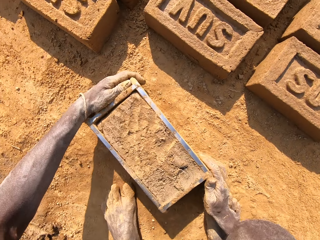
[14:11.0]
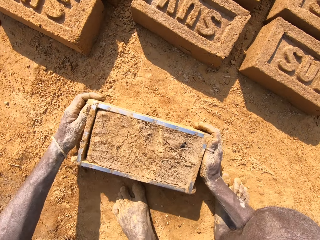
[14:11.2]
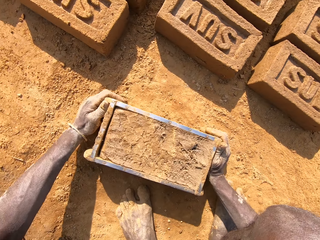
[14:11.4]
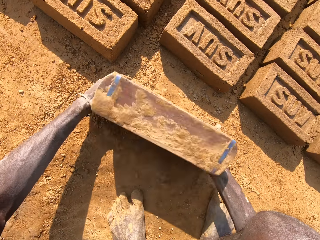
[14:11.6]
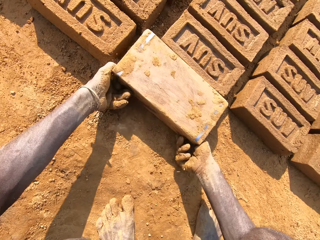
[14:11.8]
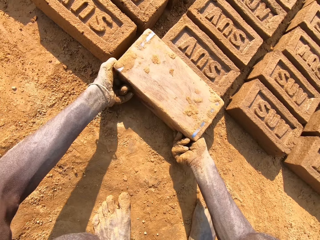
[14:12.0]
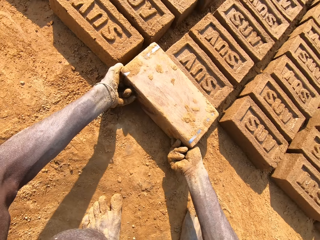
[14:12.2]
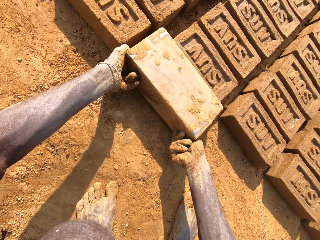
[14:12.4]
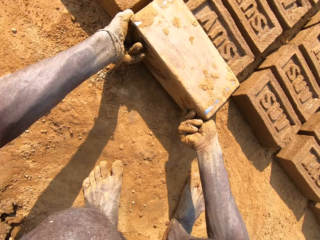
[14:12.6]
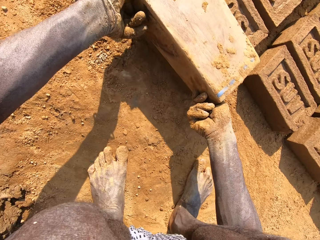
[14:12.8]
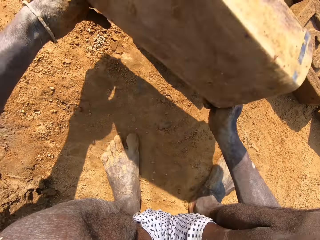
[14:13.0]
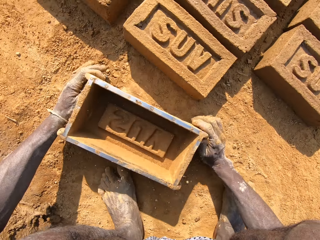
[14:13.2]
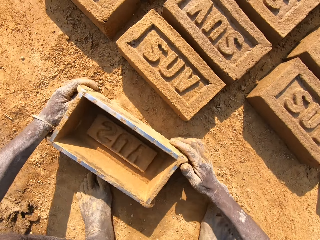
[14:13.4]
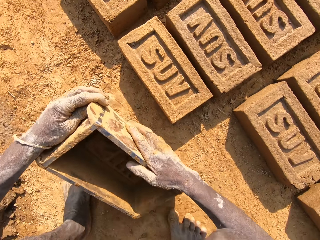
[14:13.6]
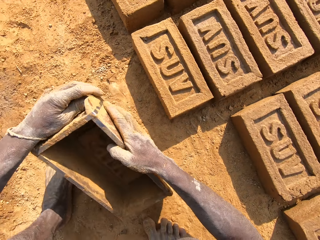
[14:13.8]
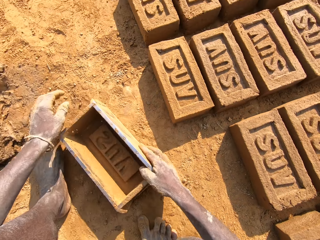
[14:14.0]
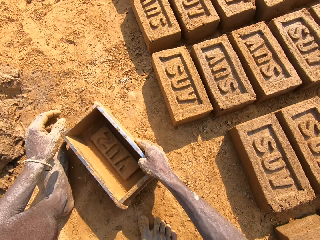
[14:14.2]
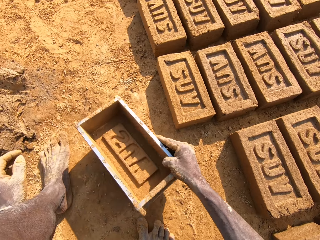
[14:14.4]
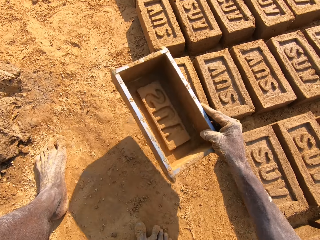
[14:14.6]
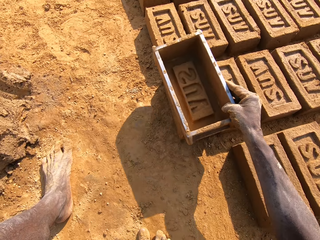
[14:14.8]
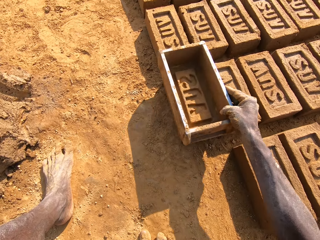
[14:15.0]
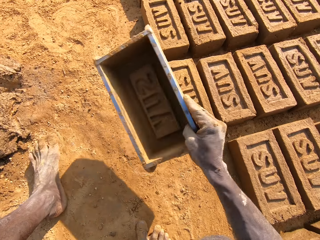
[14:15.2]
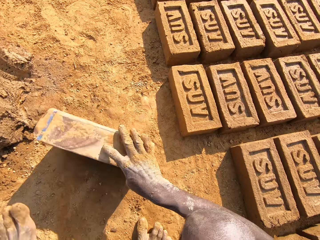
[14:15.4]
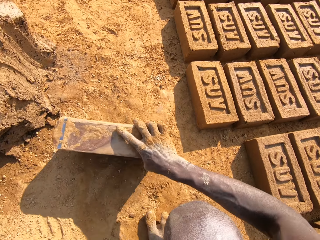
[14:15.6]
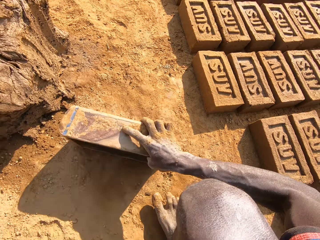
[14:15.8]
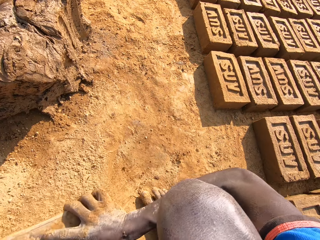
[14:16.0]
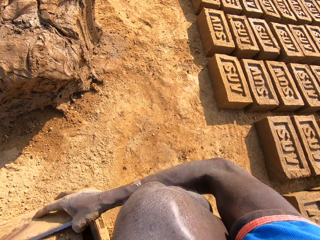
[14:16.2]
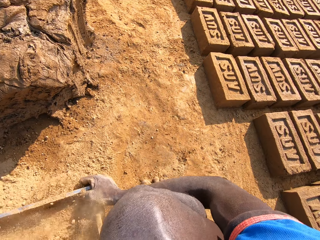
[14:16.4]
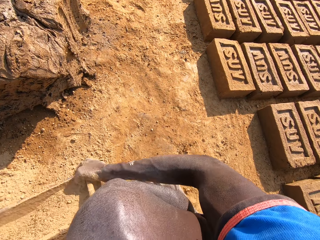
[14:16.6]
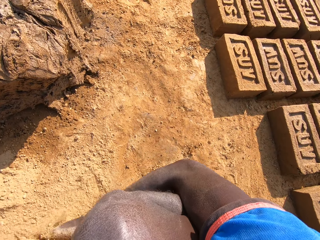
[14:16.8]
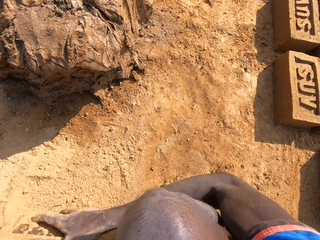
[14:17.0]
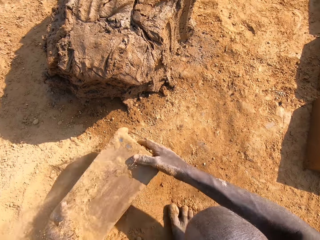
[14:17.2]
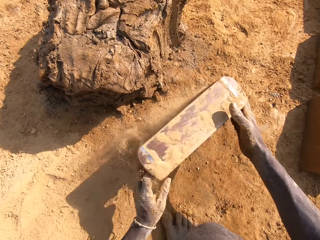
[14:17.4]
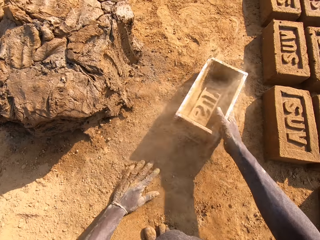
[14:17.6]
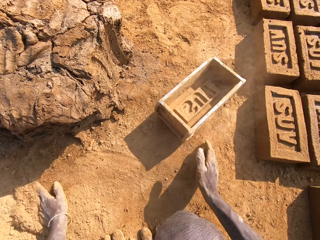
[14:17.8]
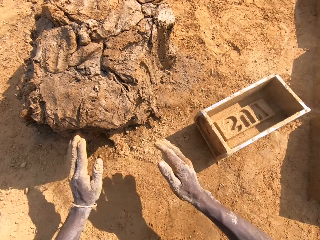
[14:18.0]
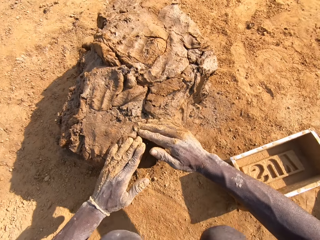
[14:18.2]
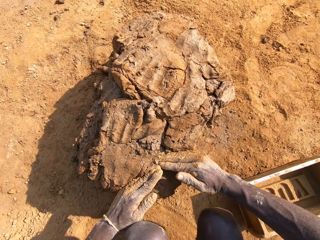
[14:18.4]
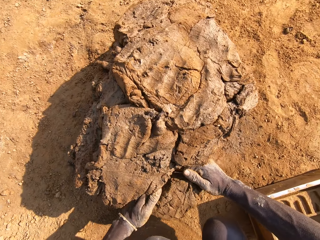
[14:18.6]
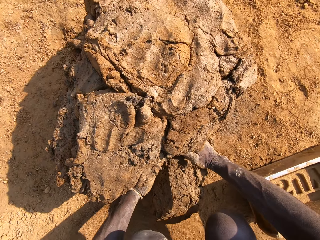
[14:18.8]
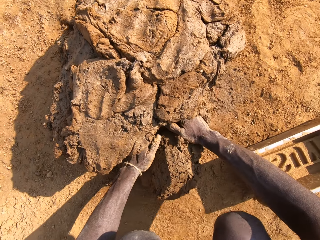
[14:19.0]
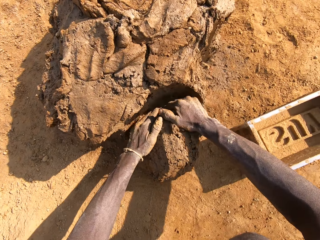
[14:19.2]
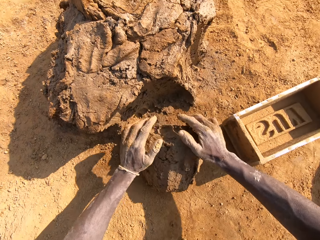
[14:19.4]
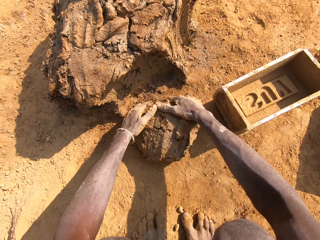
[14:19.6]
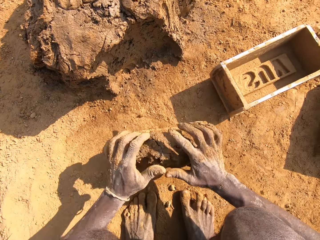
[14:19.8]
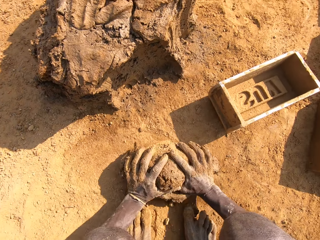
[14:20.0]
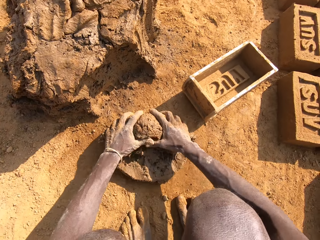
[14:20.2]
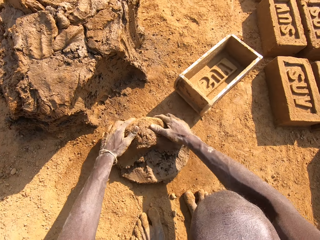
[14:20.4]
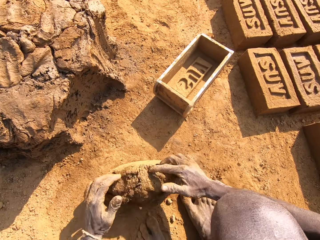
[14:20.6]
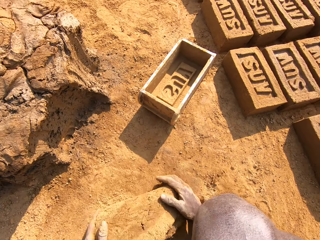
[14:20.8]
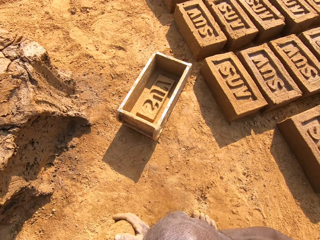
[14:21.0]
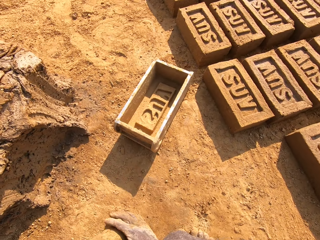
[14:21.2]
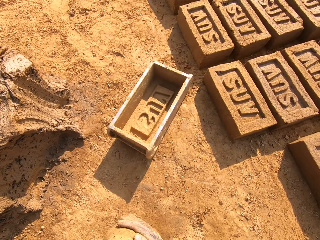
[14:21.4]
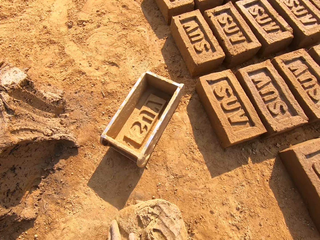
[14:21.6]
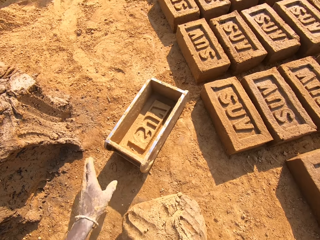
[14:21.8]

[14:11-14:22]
The camera wearer picks up a brick mold on the ground. They remove the clay from the brick box. They put a brick on the ground. They put the brick box on the ground. They rub on the edges of the brick mold. They align the brick on the ground. They dust the brick box with soil. They put sand in the brick mold. They pour sand on the ground. They put the brick box on the ground. They cut a piece of clay from the clay on the ground. They roll the clay on the ground.

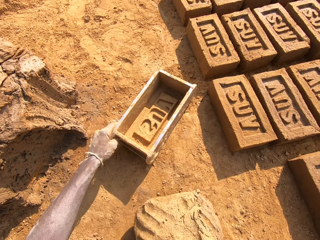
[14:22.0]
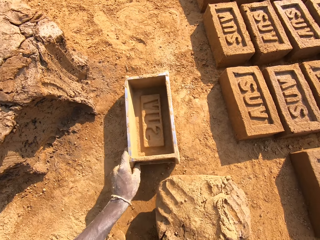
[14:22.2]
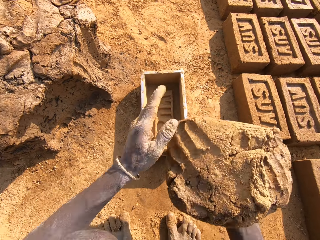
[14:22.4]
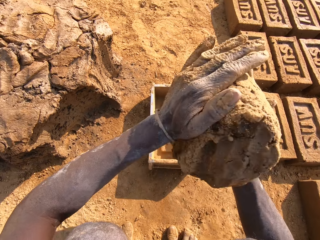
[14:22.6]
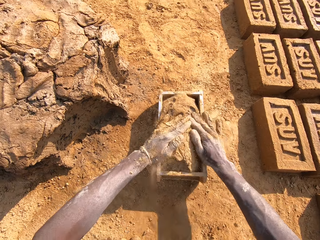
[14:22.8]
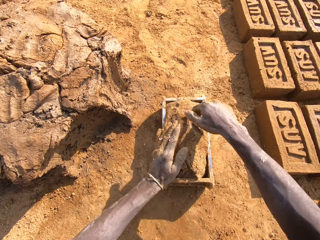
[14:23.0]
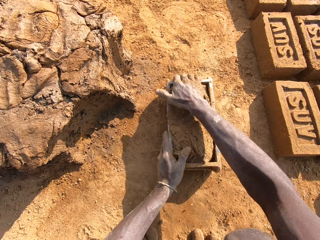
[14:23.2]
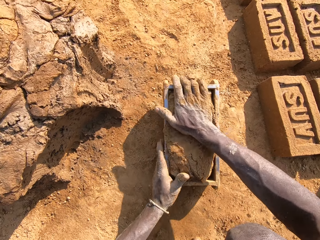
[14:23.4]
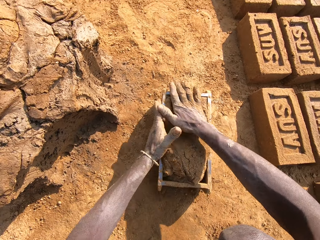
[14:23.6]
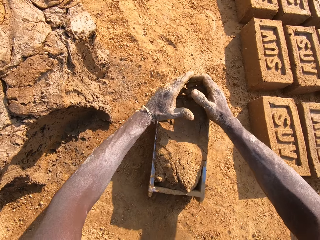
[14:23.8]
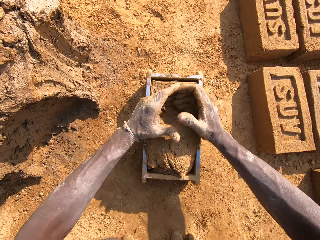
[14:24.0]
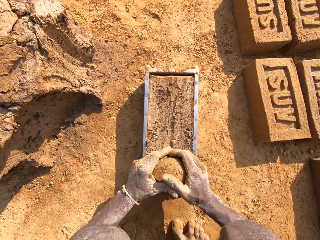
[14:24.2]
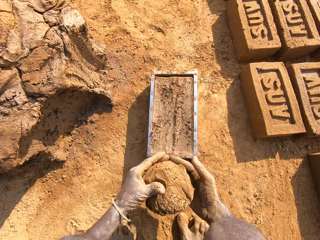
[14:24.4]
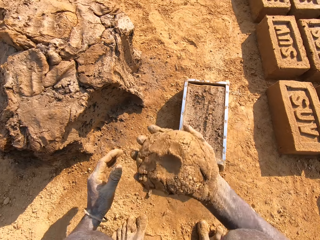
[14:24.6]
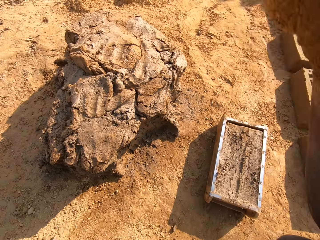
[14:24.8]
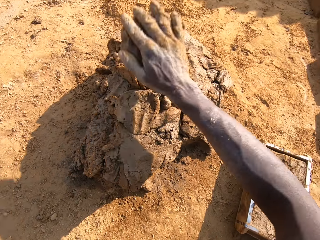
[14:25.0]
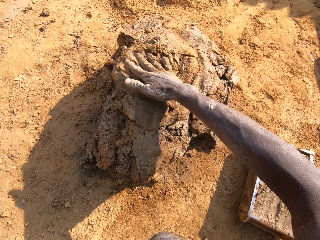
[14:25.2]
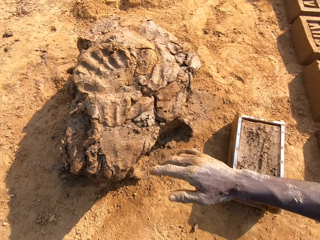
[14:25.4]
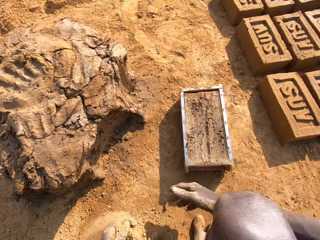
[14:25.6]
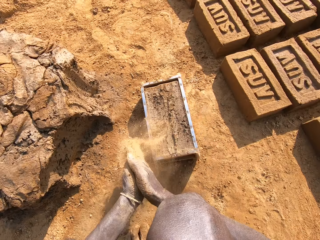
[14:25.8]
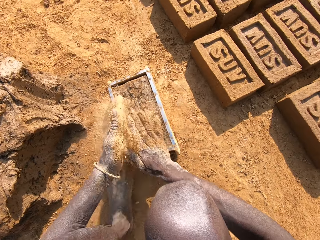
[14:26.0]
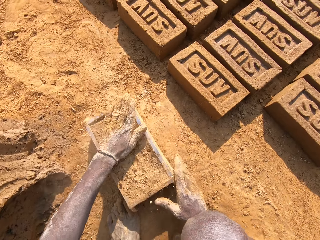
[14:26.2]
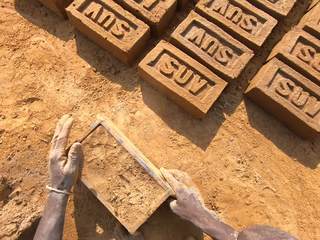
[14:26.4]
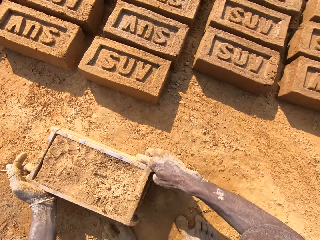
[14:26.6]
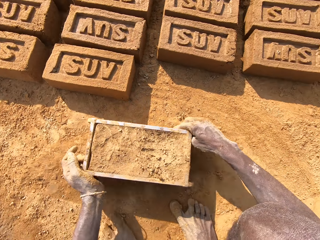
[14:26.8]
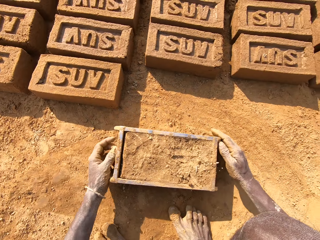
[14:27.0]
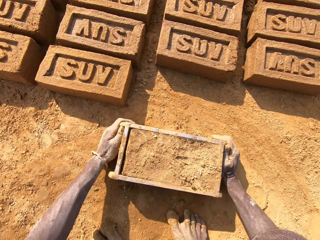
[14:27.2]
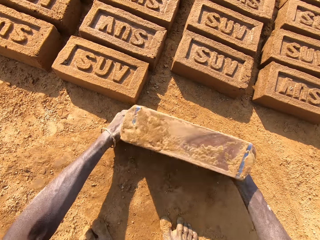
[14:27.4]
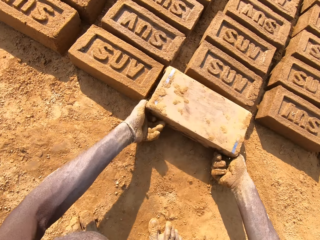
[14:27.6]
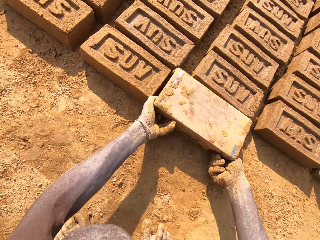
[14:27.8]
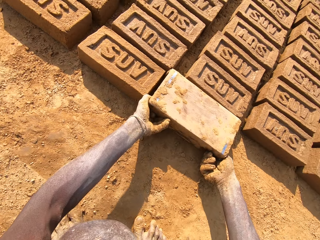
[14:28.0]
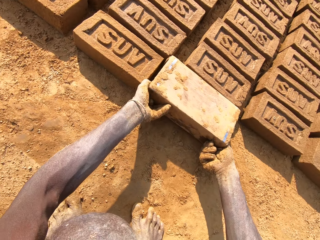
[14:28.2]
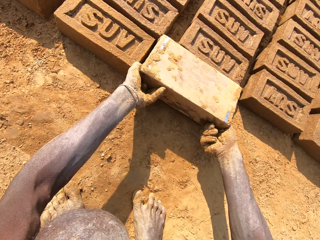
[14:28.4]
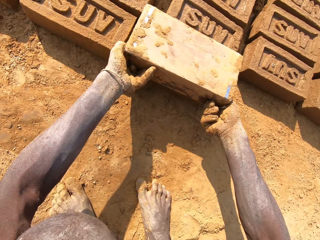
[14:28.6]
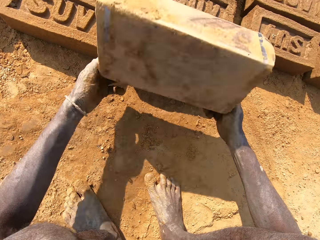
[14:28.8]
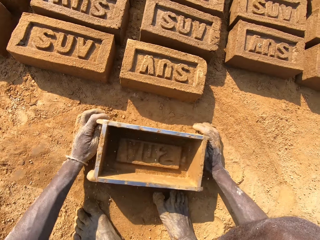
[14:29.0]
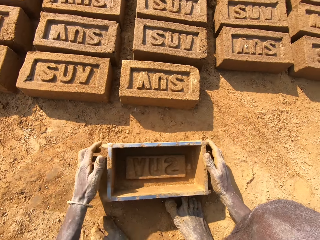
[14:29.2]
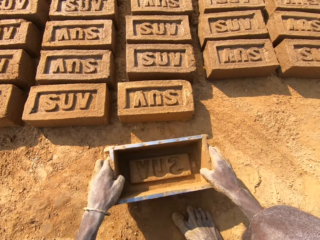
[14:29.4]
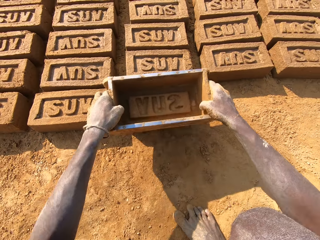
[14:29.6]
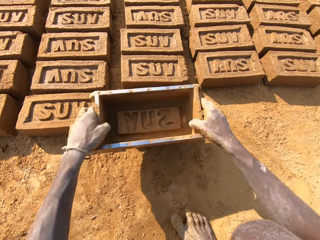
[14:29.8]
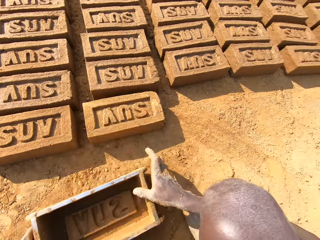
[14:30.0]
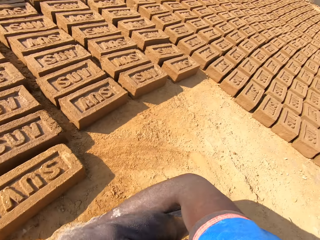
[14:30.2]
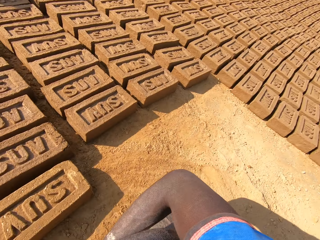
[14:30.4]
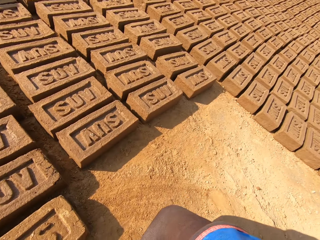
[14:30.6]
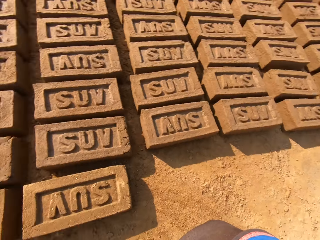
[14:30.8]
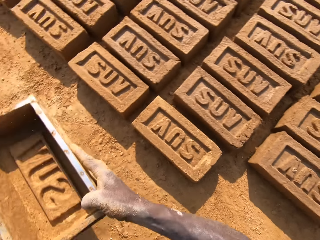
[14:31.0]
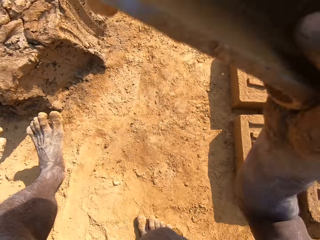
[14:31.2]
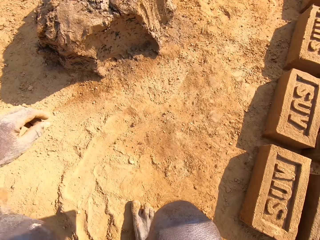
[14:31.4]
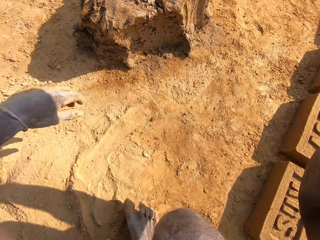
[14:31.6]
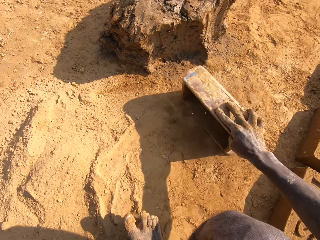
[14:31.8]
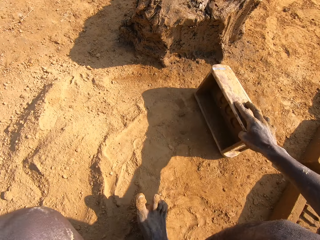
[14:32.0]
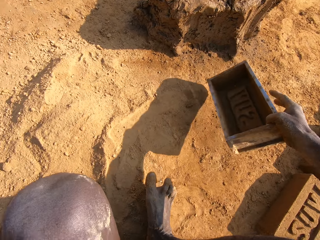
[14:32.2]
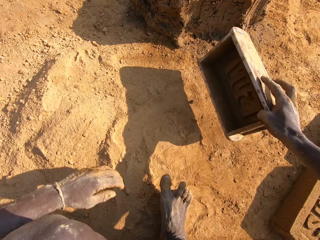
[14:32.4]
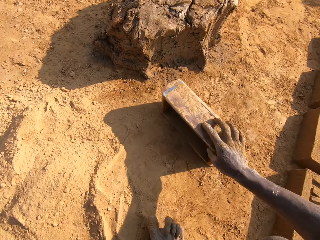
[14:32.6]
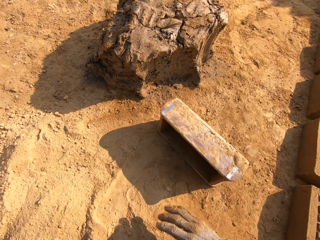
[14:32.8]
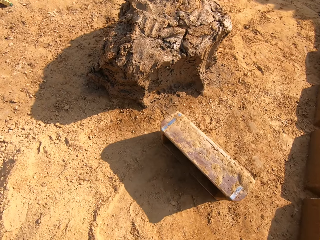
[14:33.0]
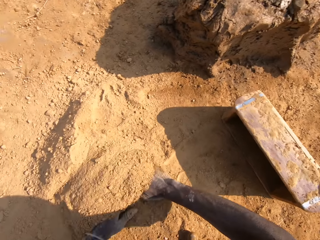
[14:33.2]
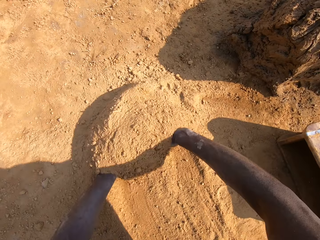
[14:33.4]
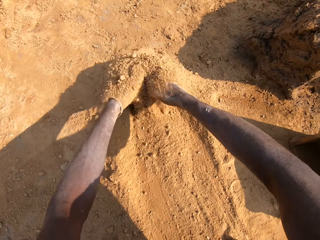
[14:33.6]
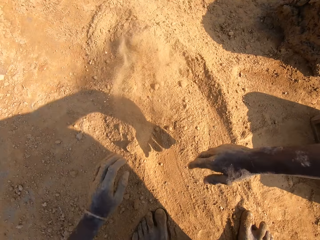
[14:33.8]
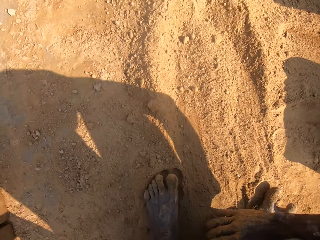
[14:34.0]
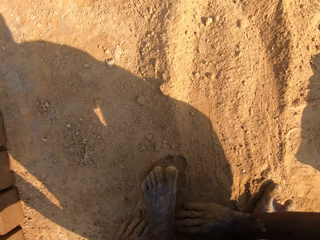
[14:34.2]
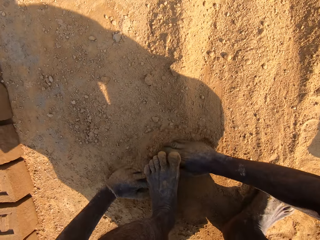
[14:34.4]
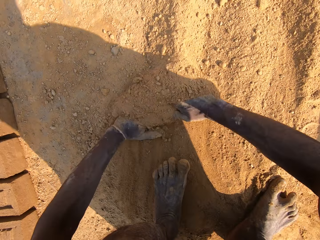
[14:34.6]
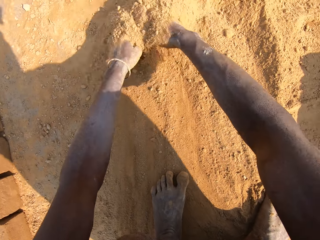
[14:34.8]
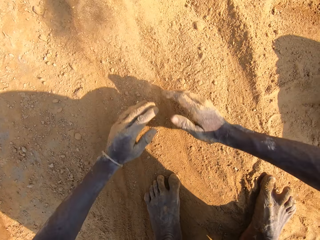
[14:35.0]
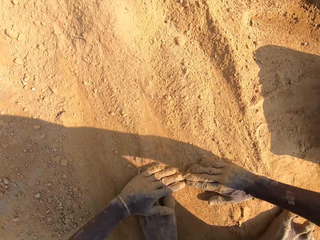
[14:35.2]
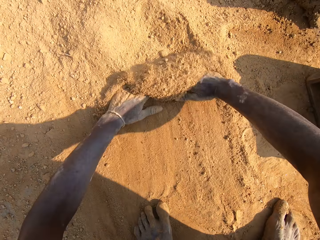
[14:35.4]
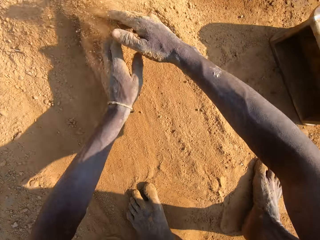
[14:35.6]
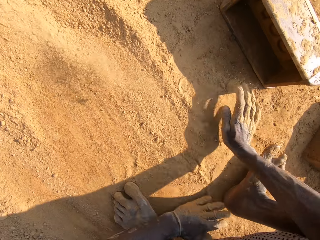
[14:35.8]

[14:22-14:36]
The camera wearer puts the clay on the brick box or brick mold. They cut clay. They remove a piece of clay from the clay on the brick box. They put the piece of clay on the heap of clay on the ground. They pick up the brick mold on the ground. They put a brick on the ground. They remove the clay from the brick box. They put the brick box on the ground. They align the brick on the ground. They turn around. They hit the brick mold on the ground. They align sand on the ground. They collect the soil from the ground.
